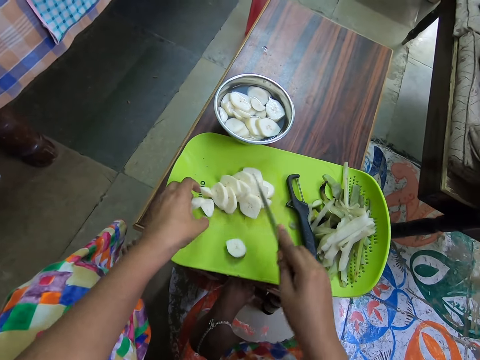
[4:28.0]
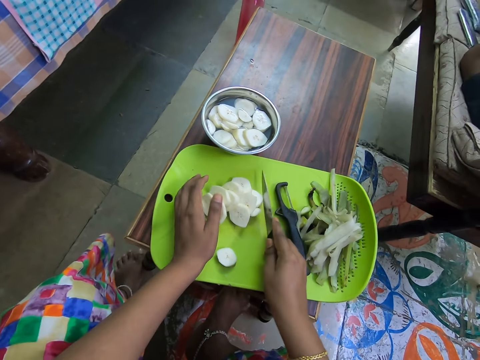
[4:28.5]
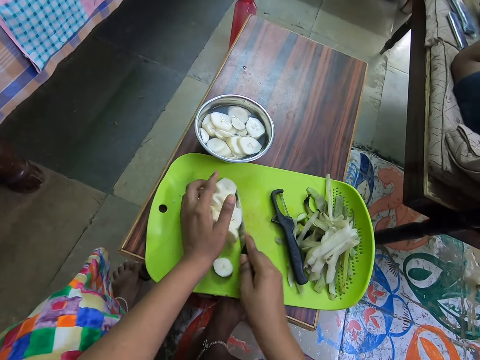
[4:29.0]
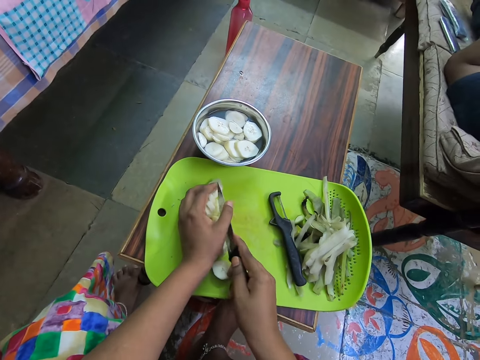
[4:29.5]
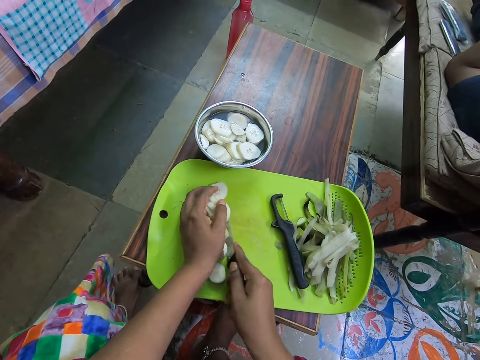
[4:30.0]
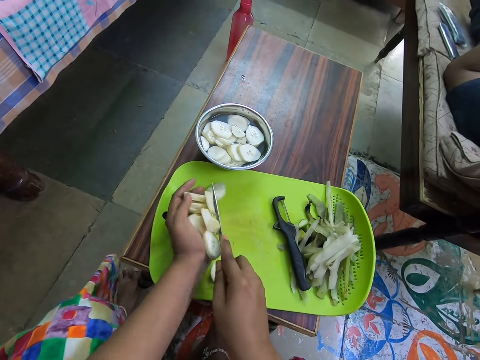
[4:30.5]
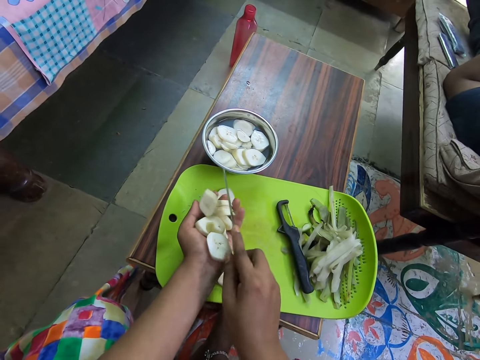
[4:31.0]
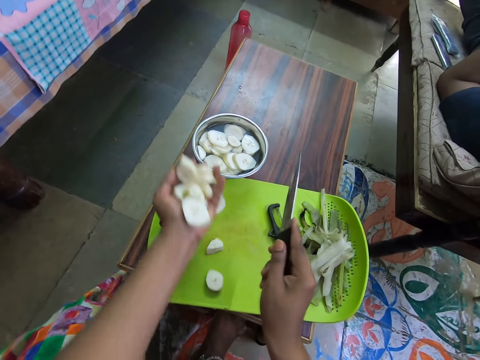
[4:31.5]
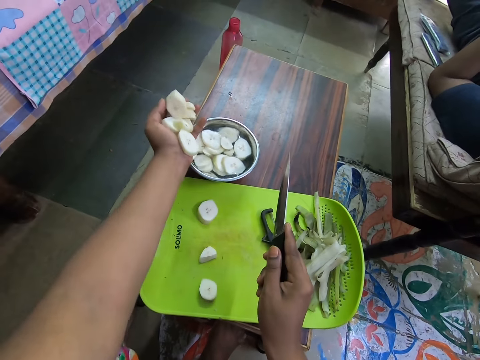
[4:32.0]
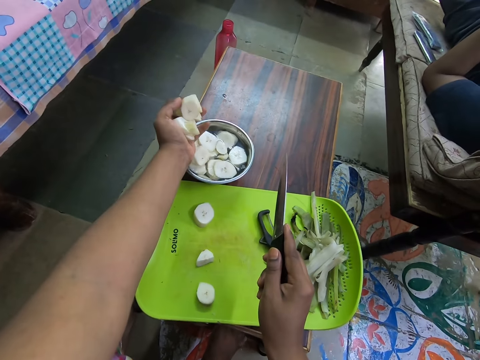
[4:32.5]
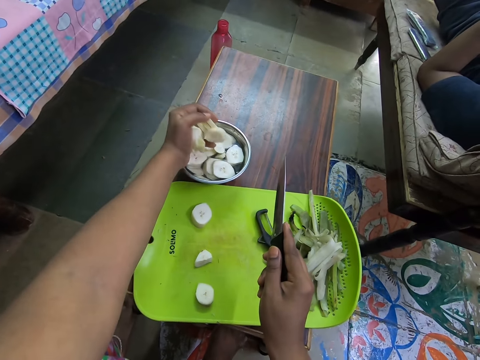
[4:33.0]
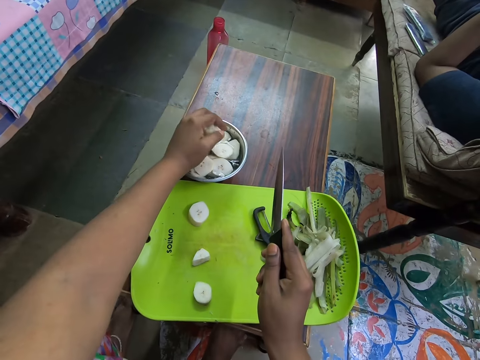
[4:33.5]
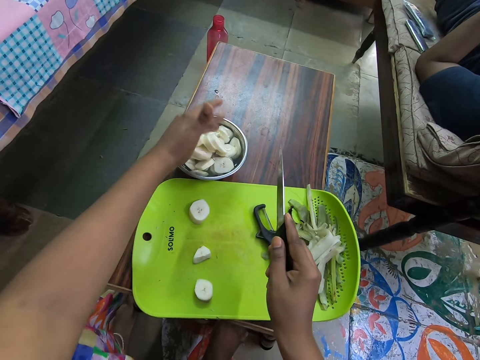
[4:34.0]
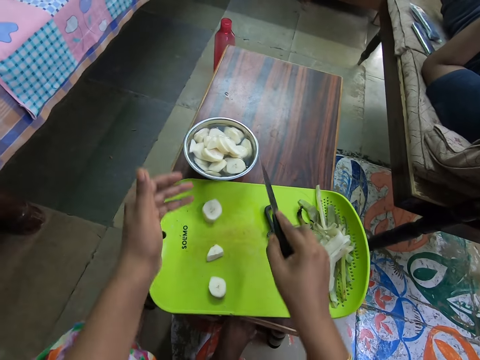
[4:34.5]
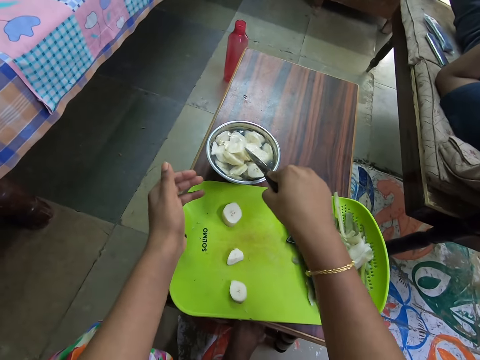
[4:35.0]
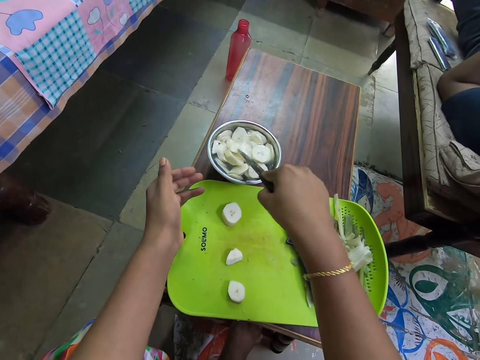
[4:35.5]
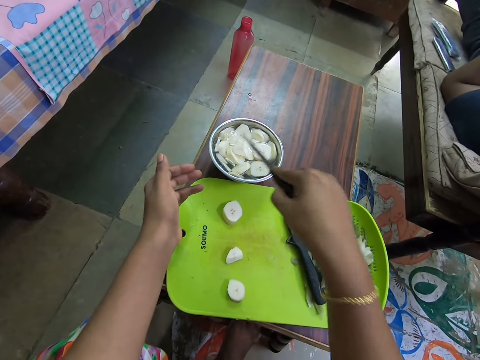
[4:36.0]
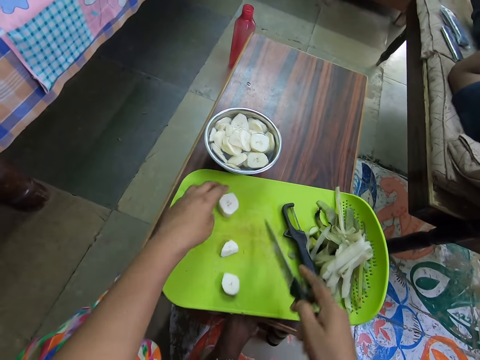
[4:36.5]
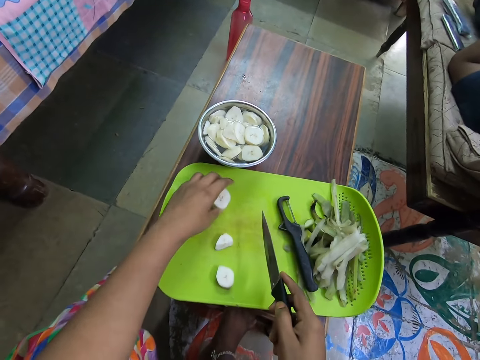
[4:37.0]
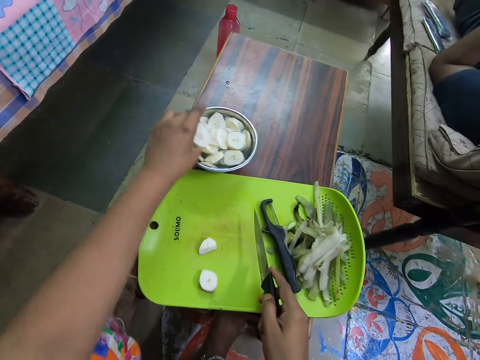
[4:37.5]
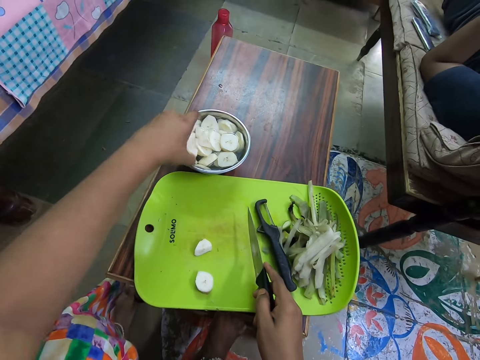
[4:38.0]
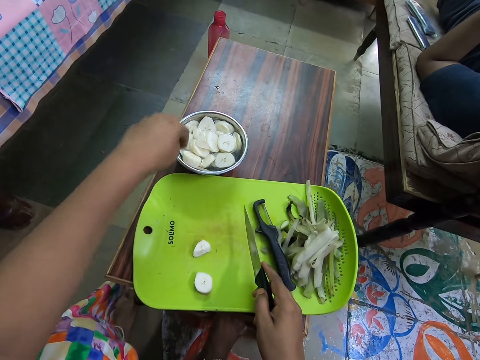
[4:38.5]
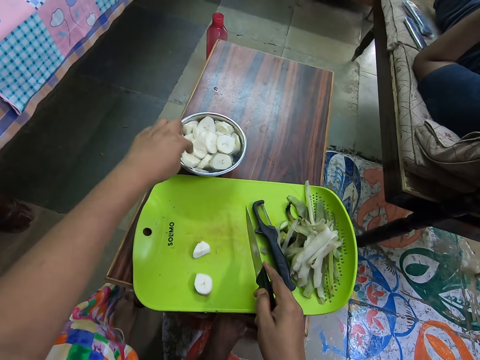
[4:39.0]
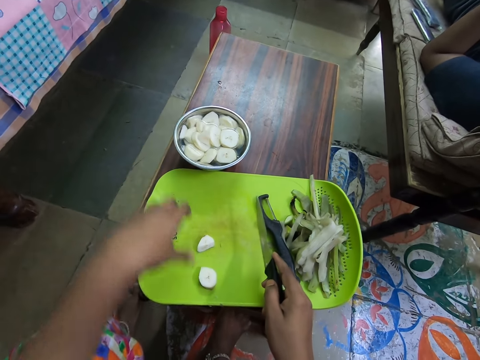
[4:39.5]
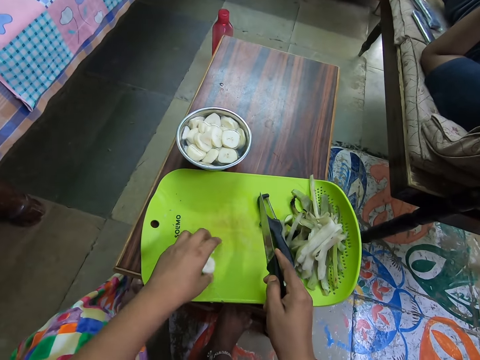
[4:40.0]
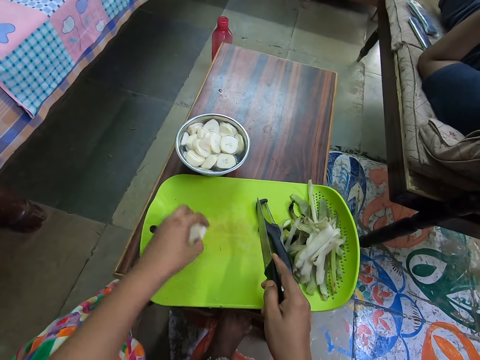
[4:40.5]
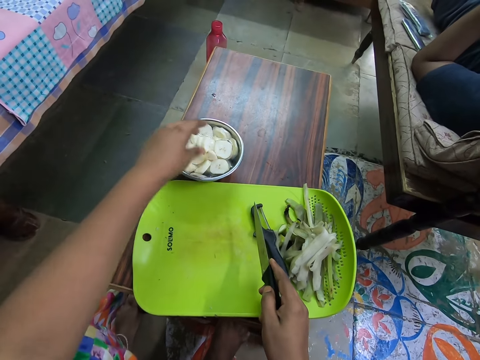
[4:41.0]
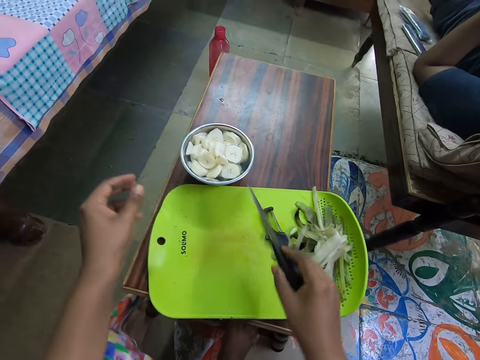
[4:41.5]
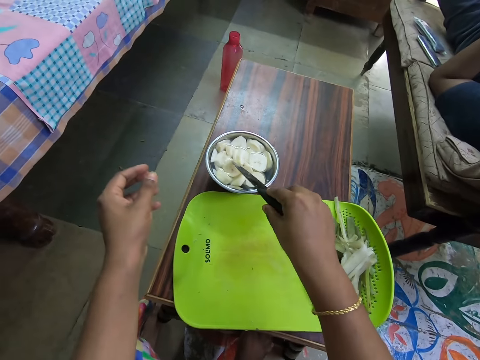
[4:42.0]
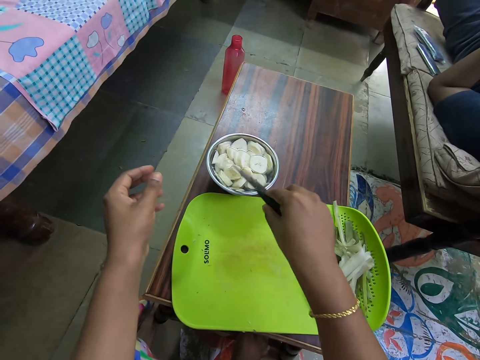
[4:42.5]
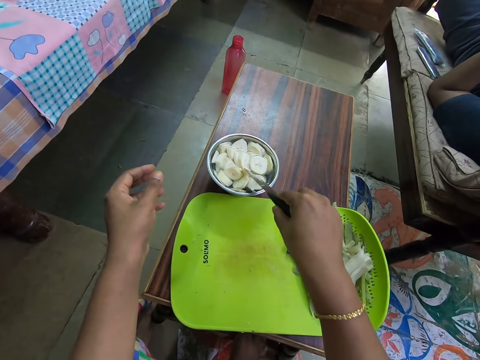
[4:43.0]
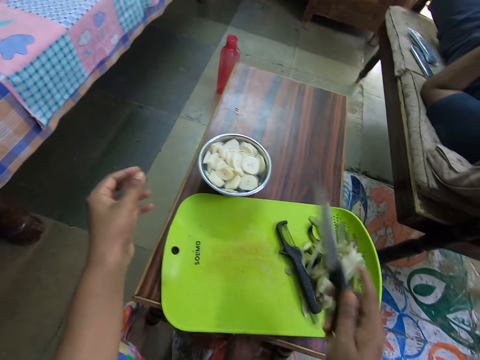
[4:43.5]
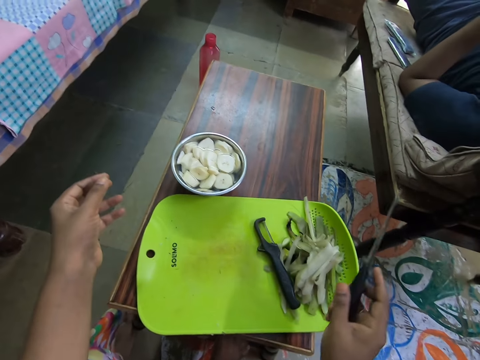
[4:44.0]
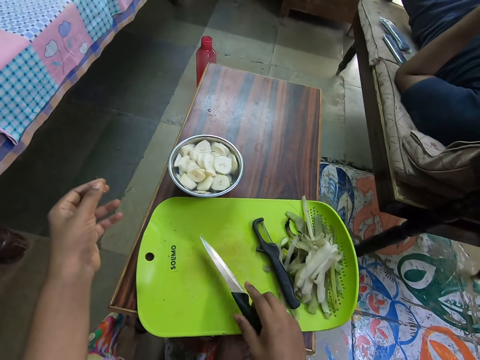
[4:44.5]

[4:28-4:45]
The camera wearer packs the banana slices from the tray to her left hand with the knife in her right hand. She drops the banana slices into the bowl with her left hand. She pushes the banana slices into the bowl with the knife in her right hand. She picks the banana slice from the tray with her left hand. She drops the banana slice into the bowl with her left hand. She pushes the banana slice into the bowl with her left index finger. She picks the banana slices from the tray with her left hand. She drops the banana slices into the bowl with her left hand. She pushes the banana slices into the bowl with the knife in her right hand. She points at the banana with the knife. She converses with a man.

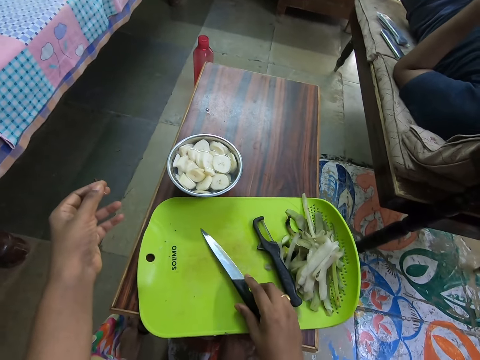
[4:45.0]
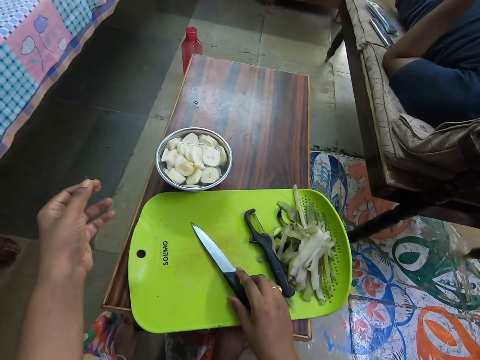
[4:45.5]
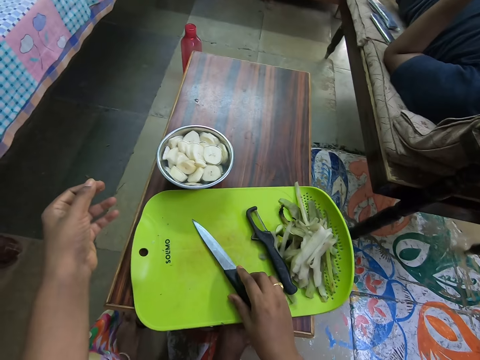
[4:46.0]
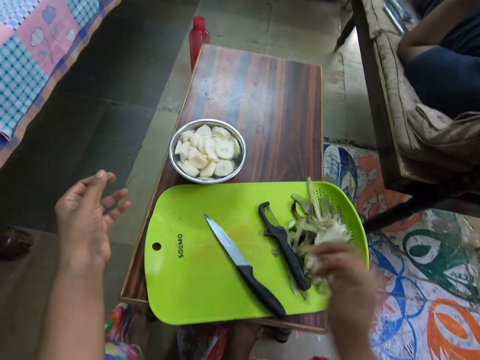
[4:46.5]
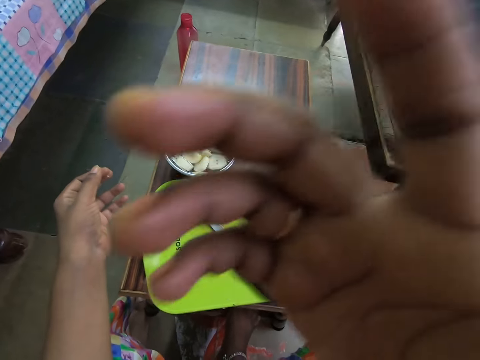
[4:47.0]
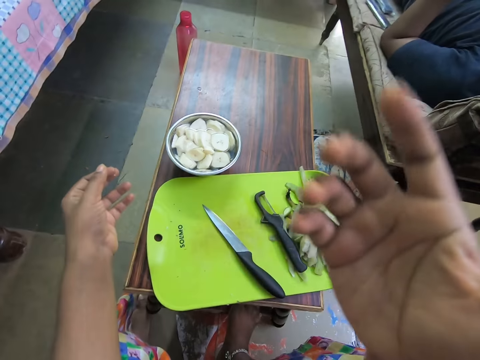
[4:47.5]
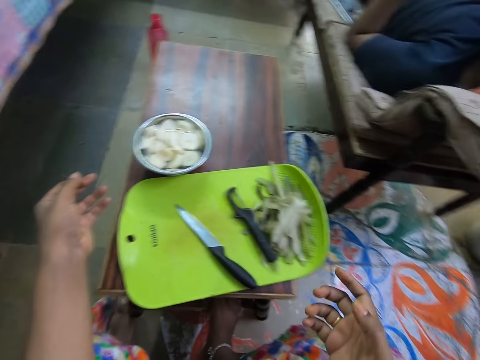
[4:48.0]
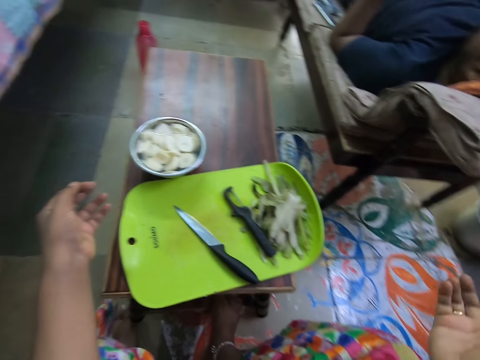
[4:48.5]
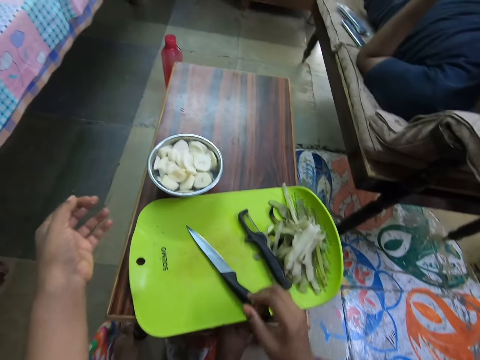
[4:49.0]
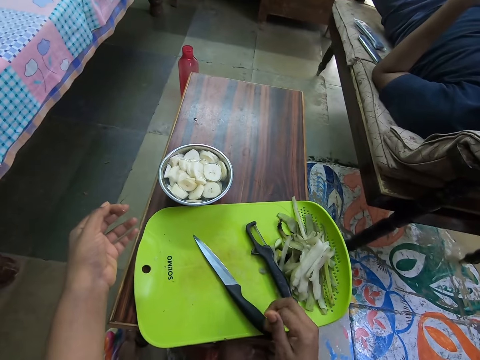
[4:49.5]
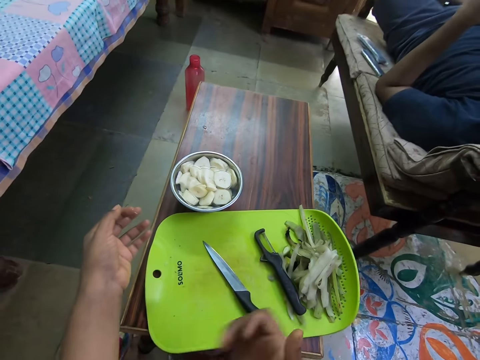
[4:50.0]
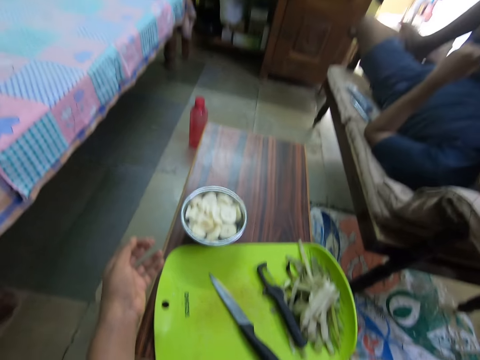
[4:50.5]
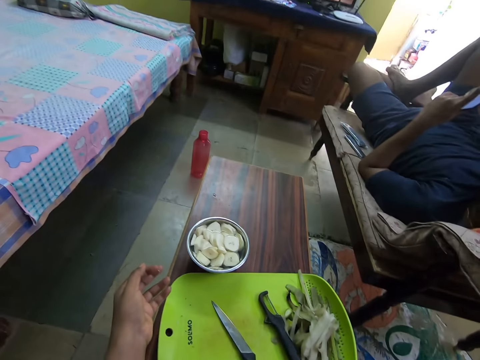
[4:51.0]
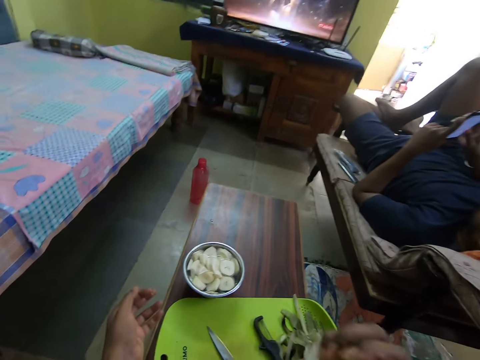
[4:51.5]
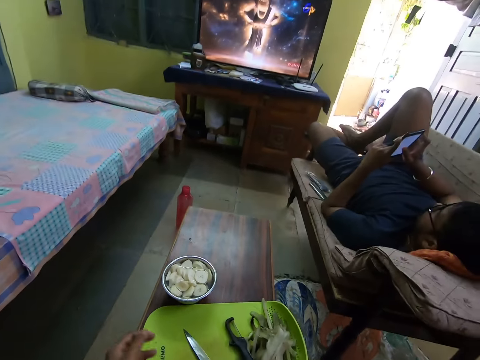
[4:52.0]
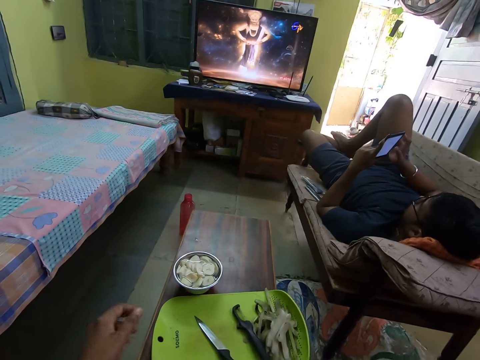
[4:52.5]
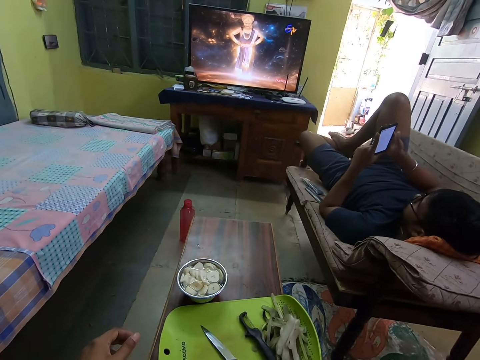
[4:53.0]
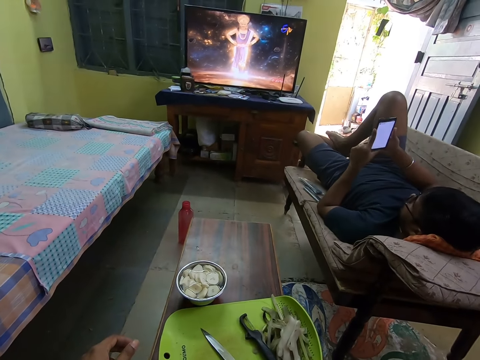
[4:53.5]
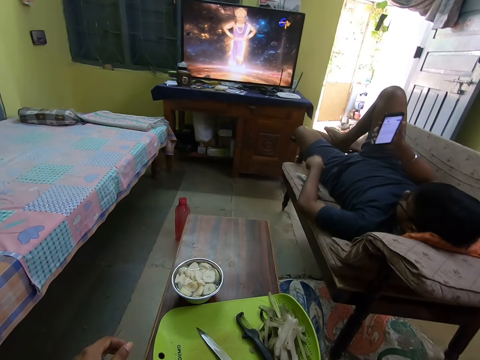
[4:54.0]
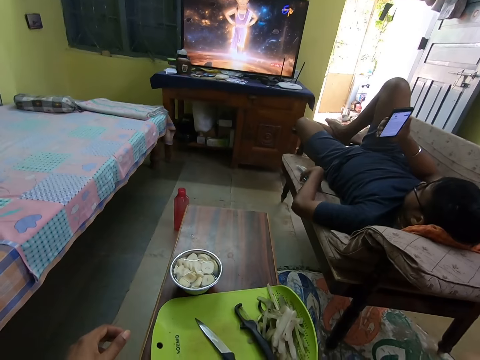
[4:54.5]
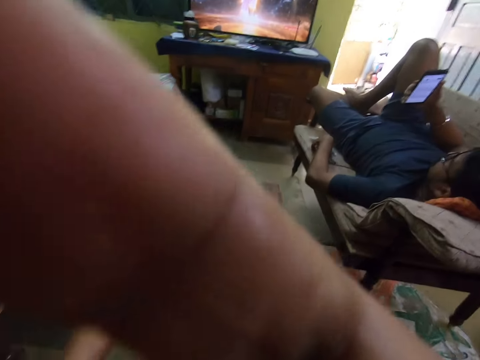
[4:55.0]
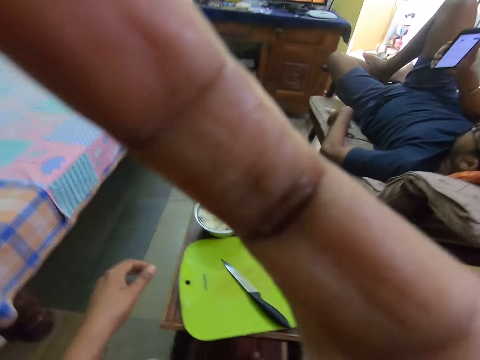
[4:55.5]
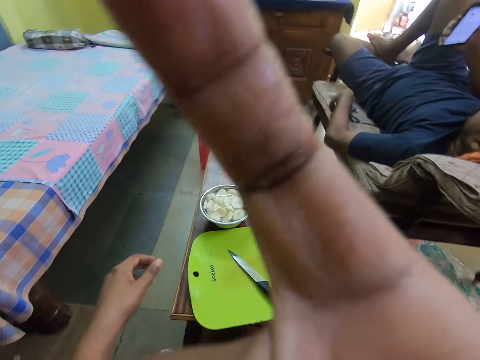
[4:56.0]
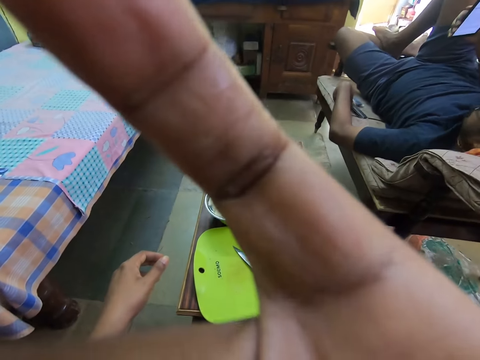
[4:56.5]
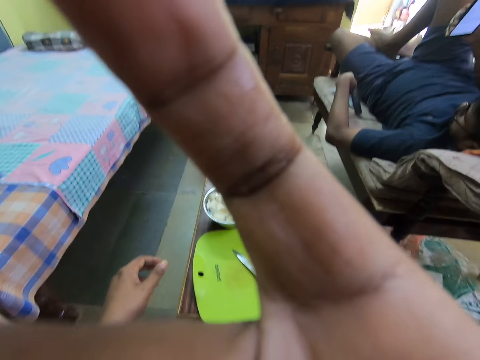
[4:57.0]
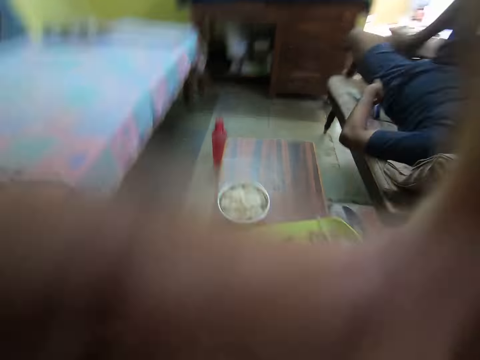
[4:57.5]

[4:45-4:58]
The camera wearer drops the knife on the tray with her right hand. She touches her face with her right hand. The man holds a remote on the chair with his left hand. The camera wearer touches her face with her right hand. She adjusts the camera.
